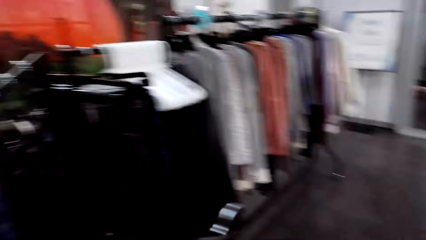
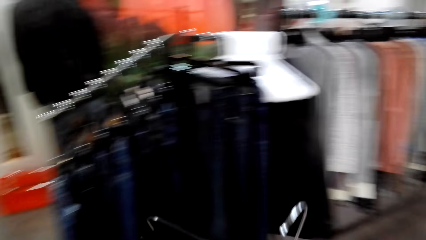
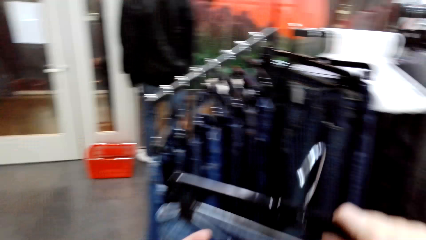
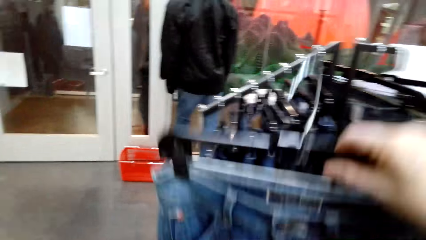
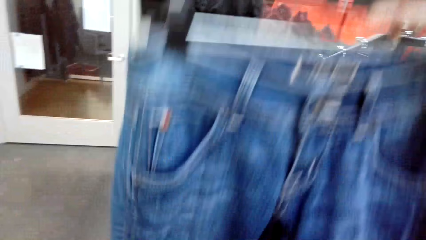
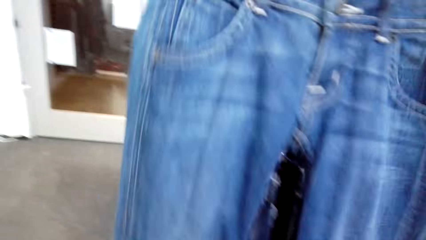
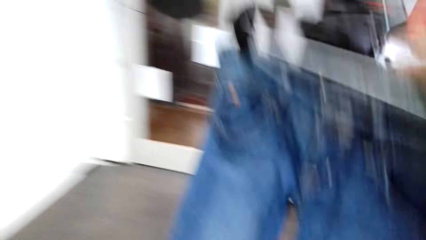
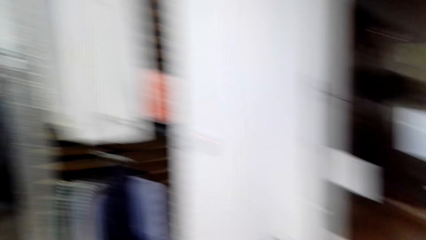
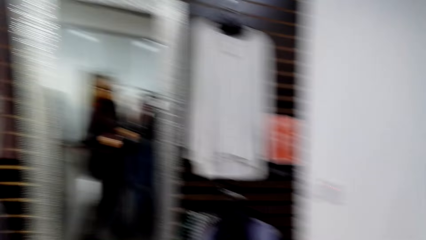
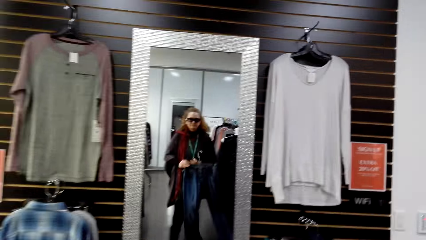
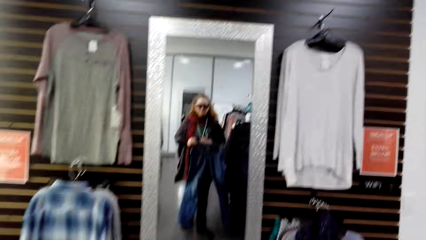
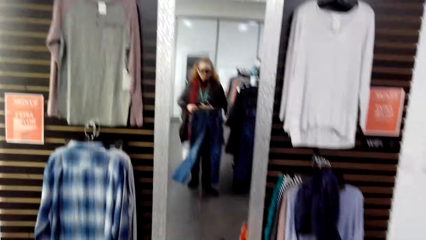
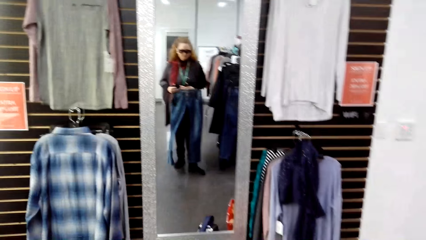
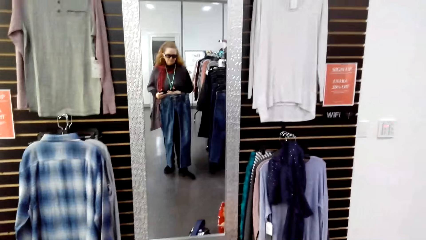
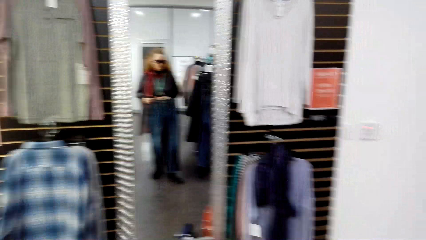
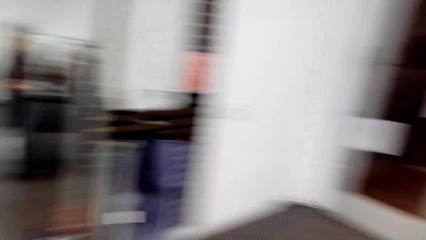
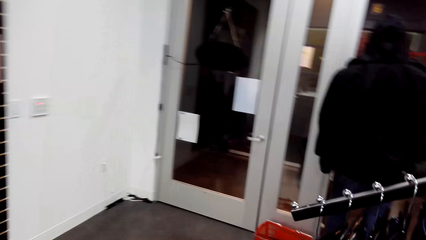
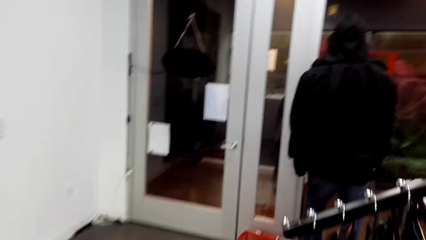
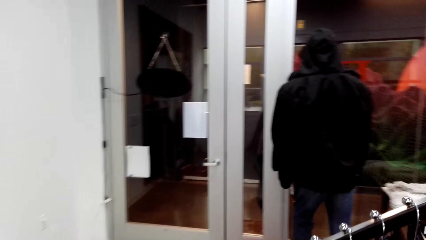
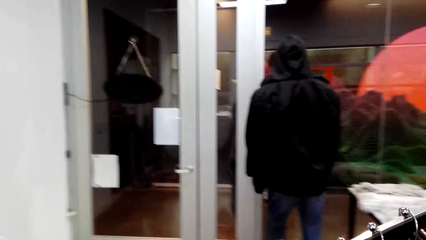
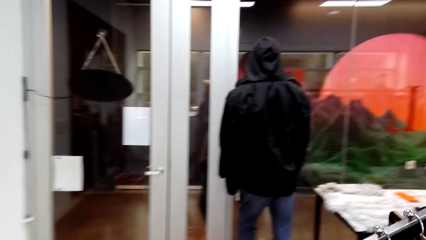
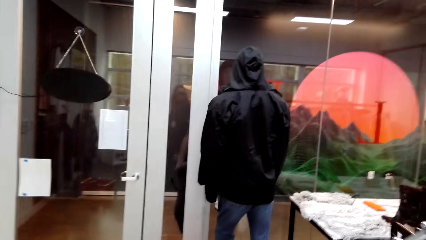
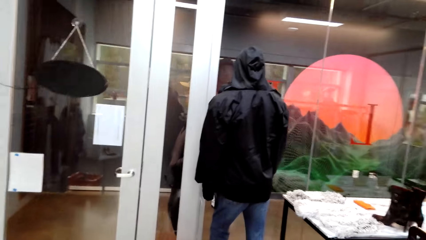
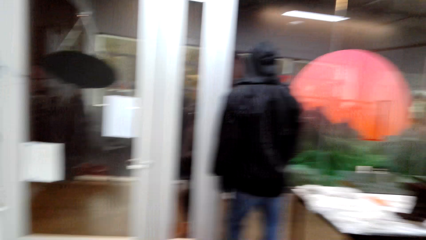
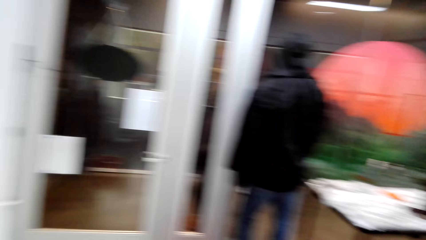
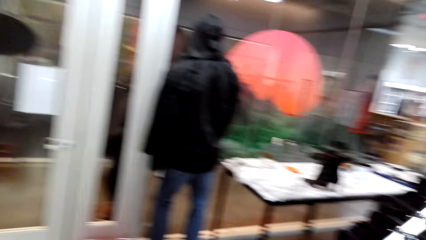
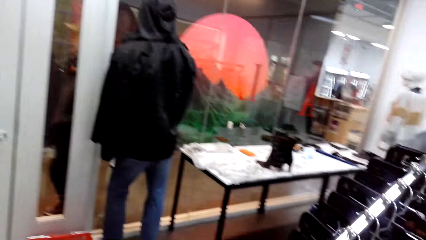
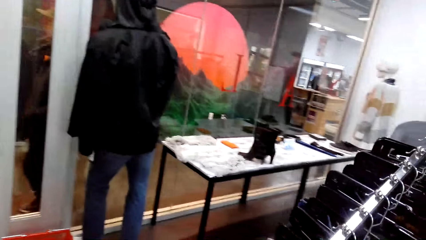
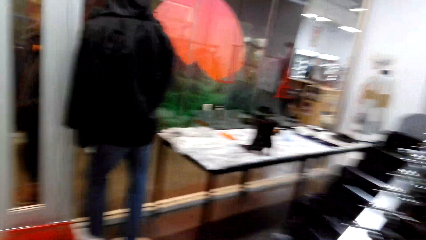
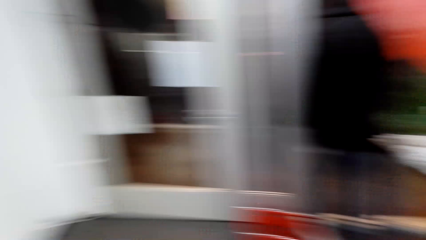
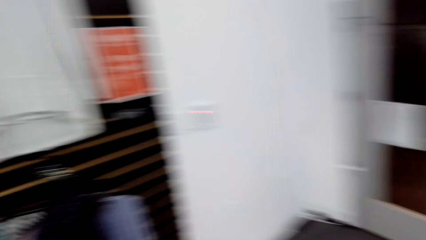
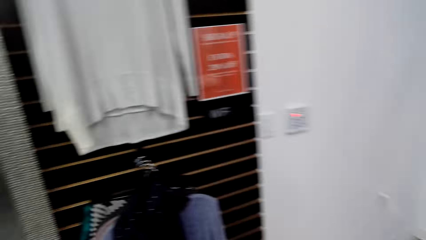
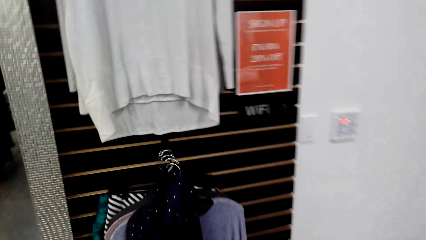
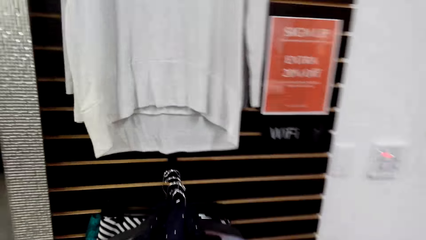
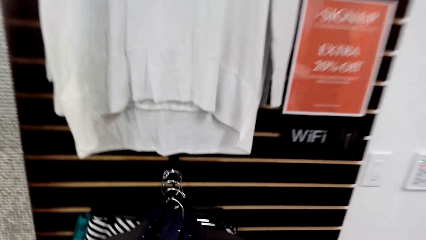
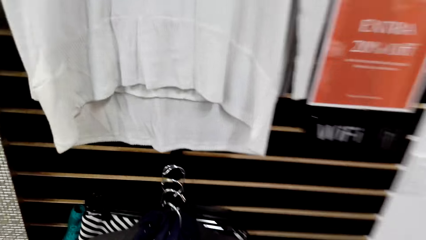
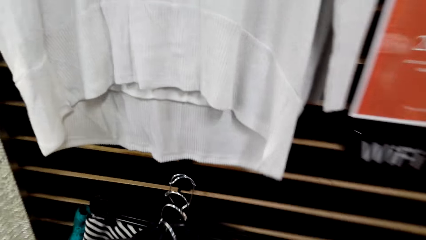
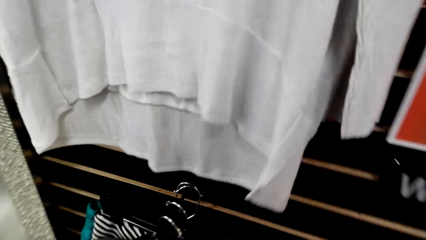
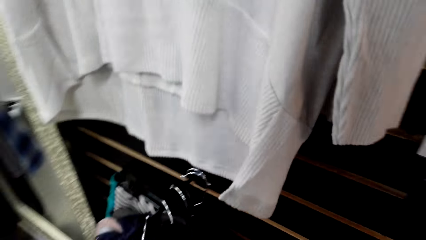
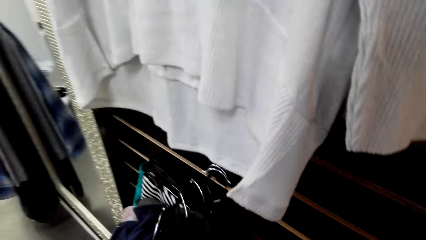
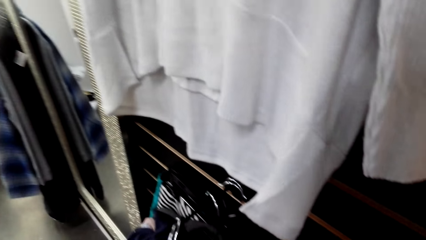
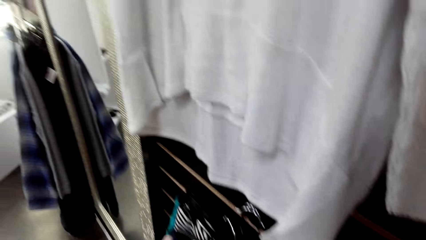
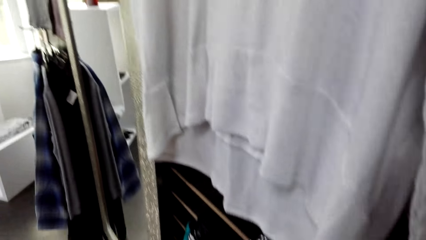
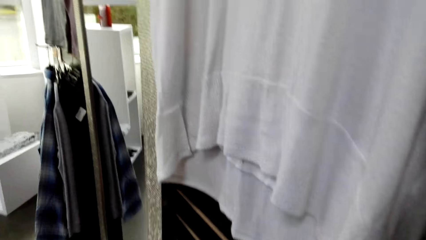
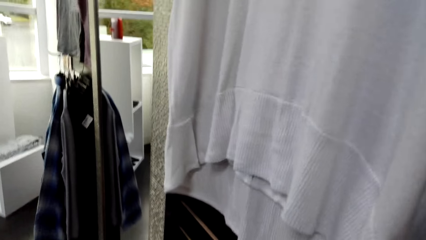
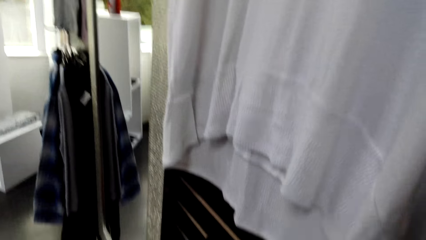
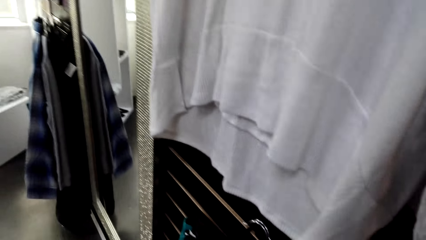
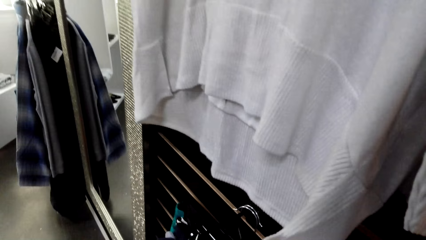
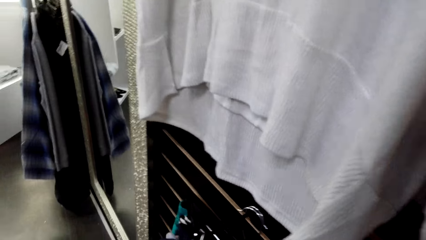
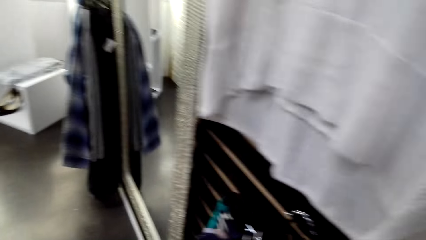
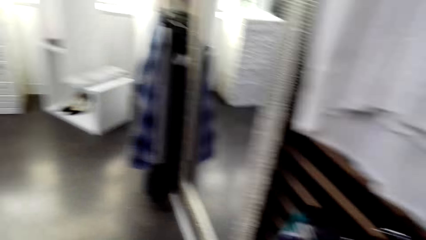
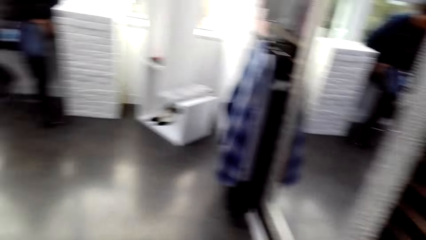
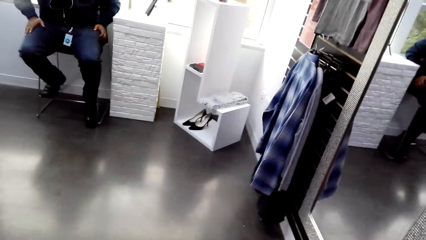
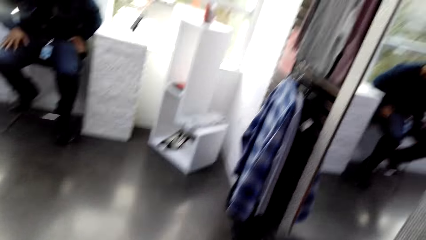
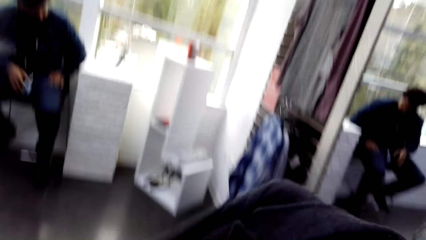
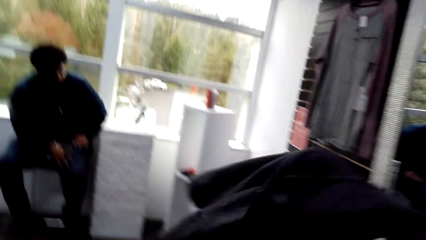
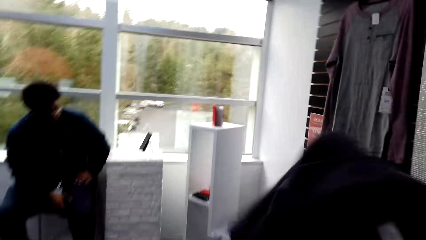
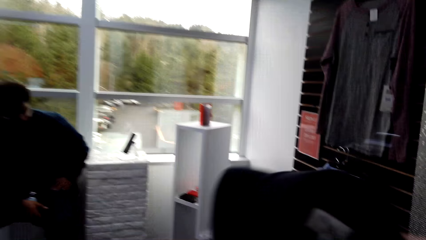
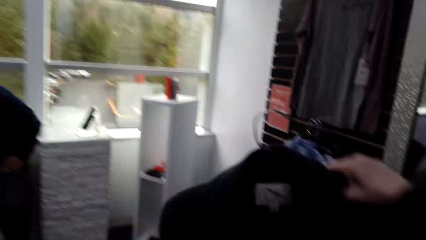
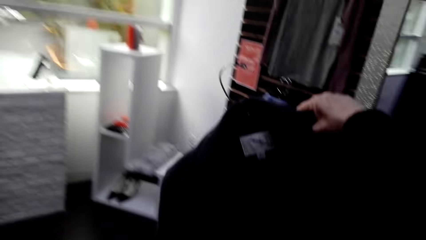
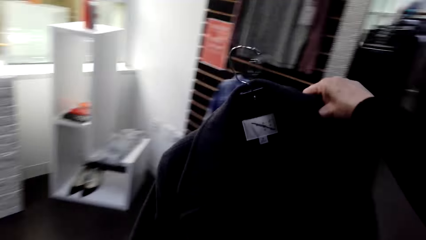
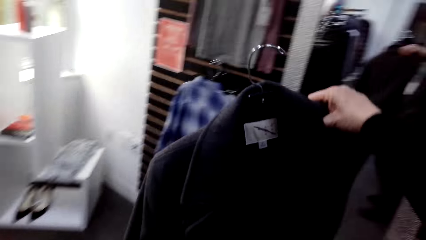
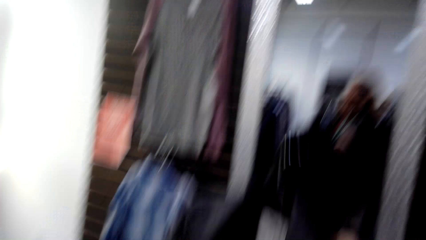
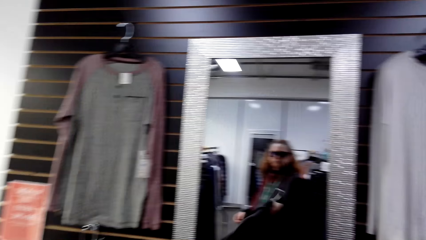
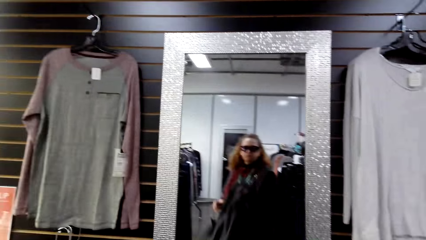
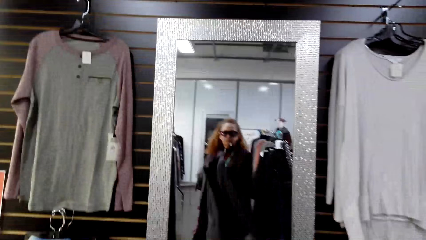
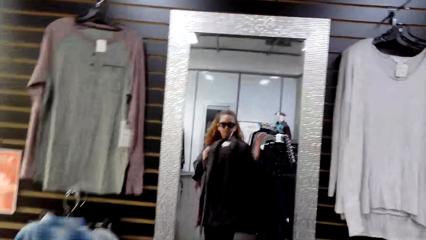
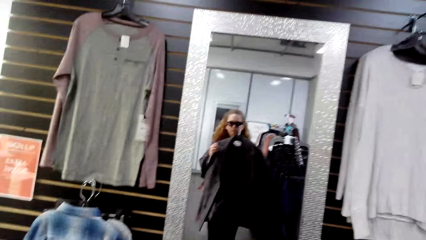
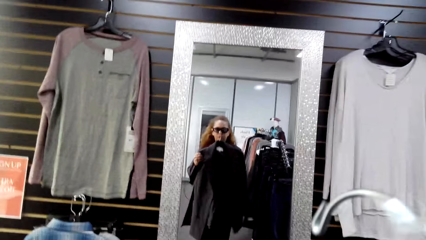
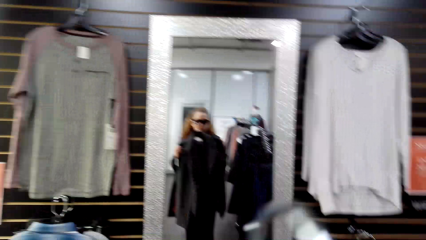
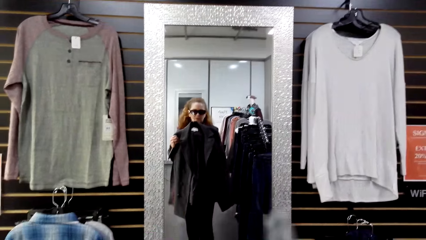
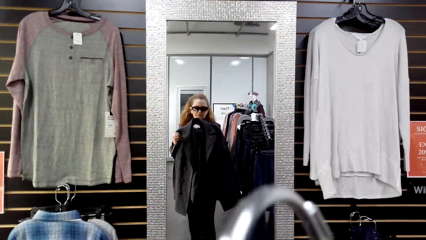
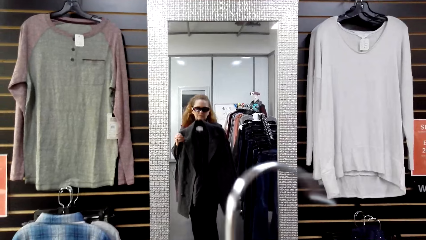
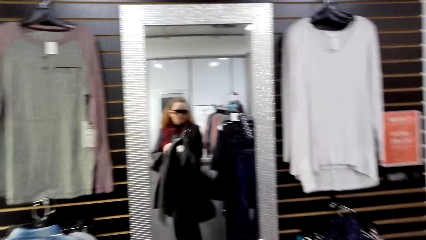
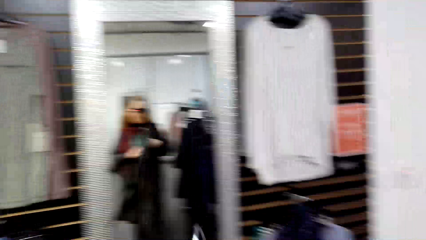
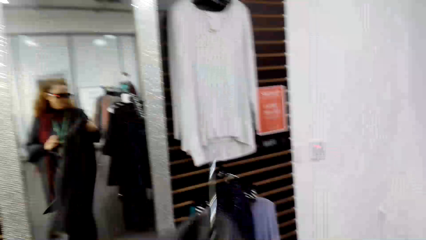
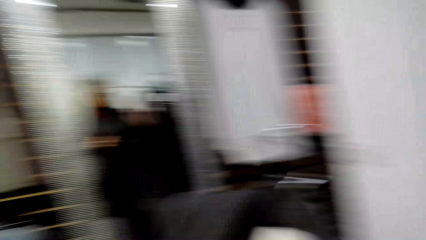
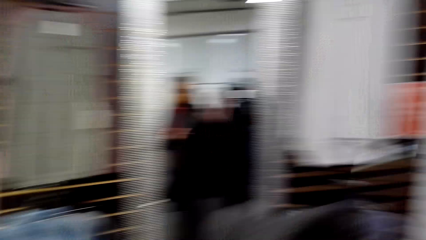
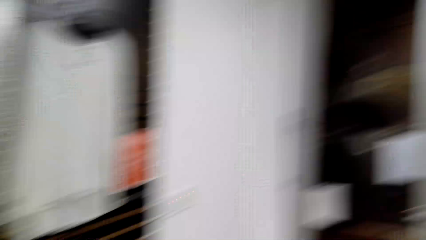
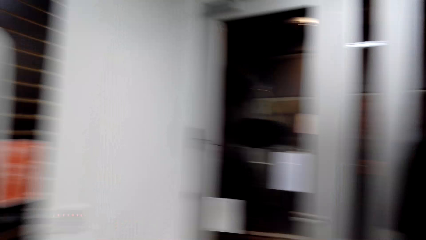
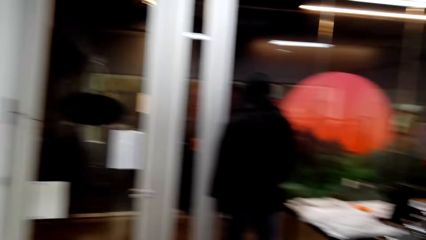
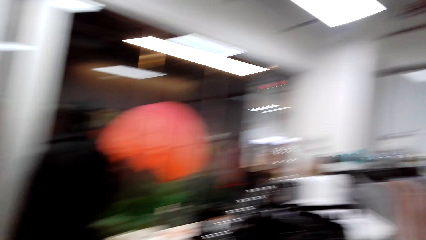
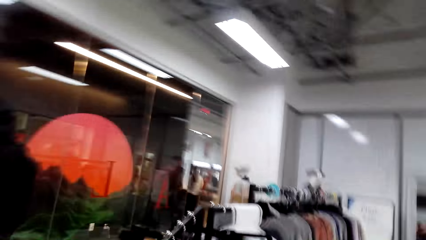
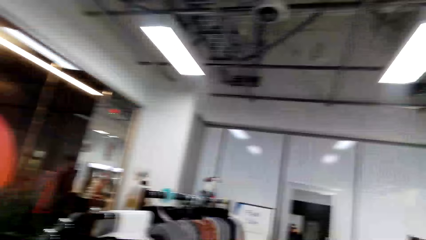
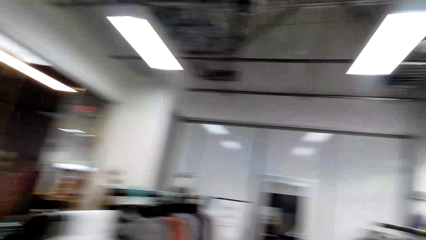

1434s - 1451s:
The camera wearer holds a cloth in the store. They raise the cloth. They fit the cloth in the store. They walk around in the clothing store. A man sits on a chair in the clothing store. The camera wearer raises the cloth. They hold the cloth in the store. They fit the cloth in the store.
